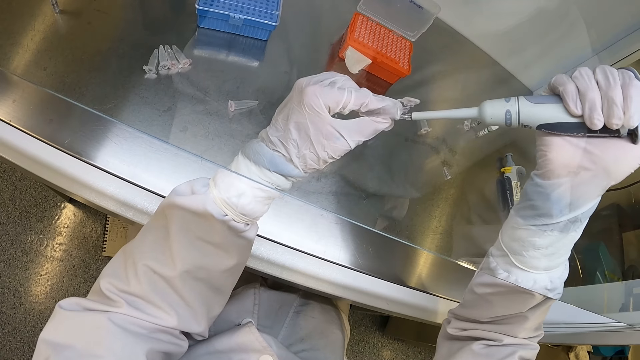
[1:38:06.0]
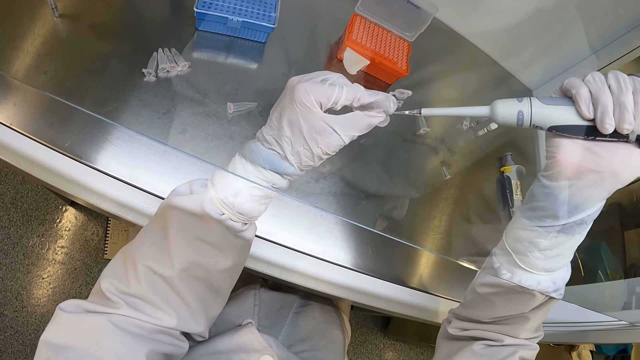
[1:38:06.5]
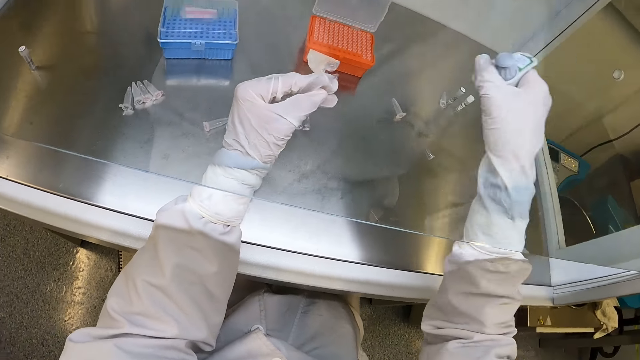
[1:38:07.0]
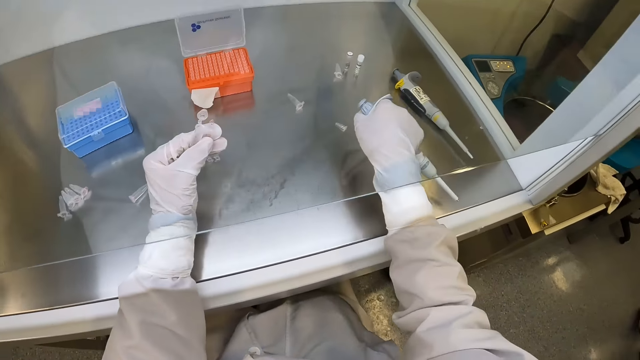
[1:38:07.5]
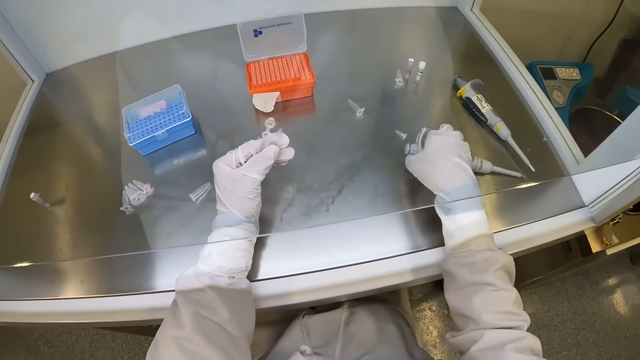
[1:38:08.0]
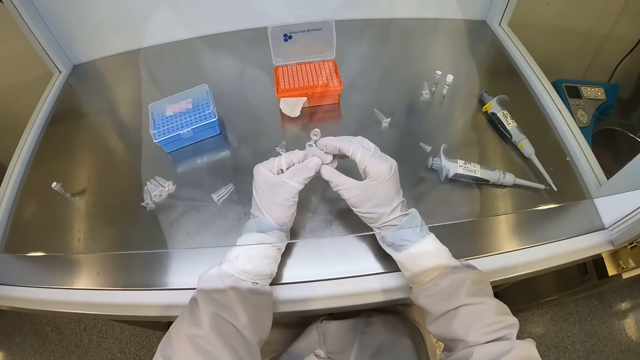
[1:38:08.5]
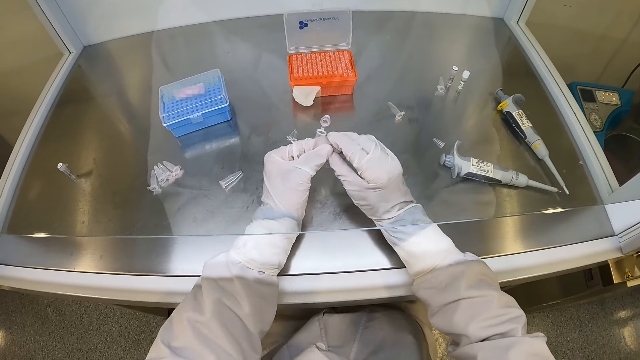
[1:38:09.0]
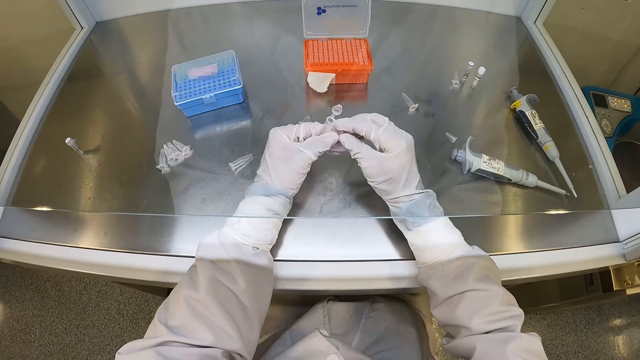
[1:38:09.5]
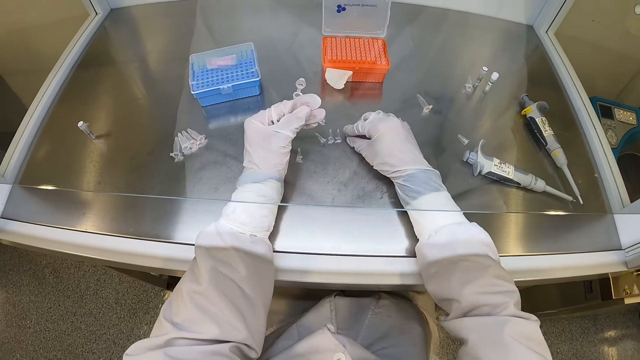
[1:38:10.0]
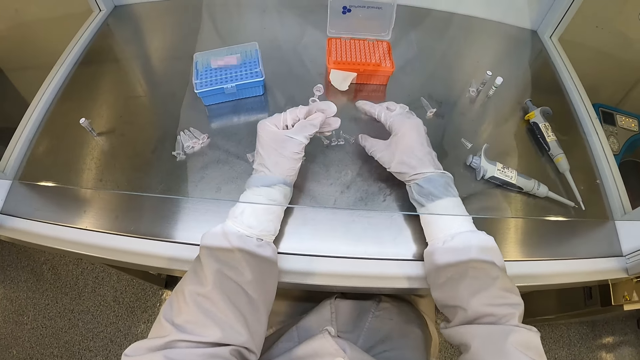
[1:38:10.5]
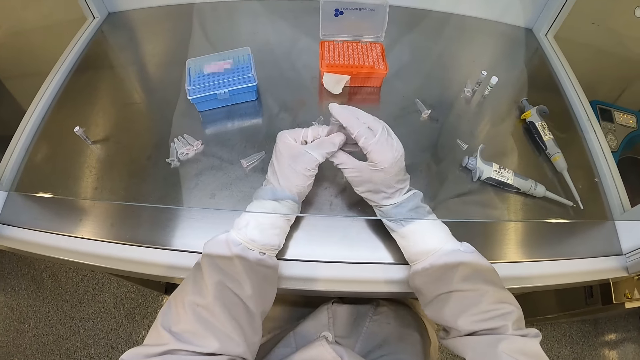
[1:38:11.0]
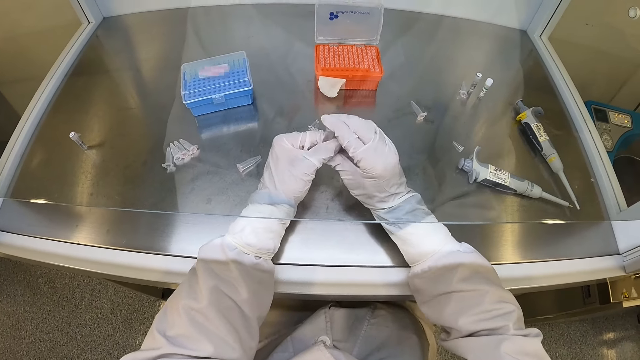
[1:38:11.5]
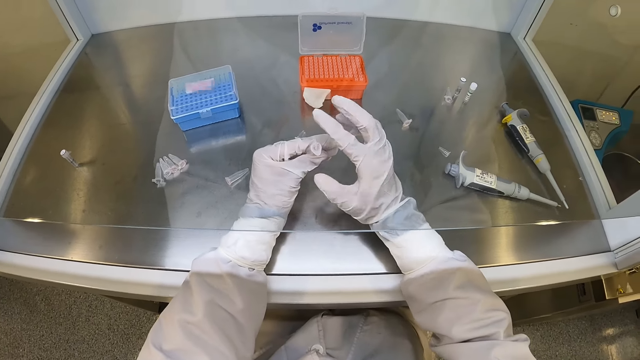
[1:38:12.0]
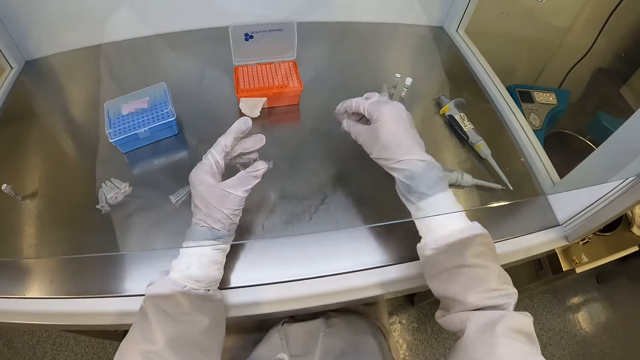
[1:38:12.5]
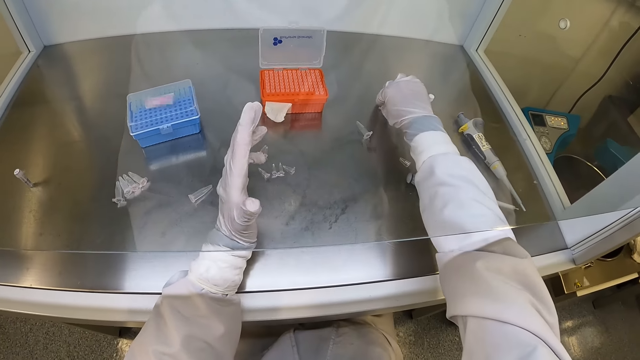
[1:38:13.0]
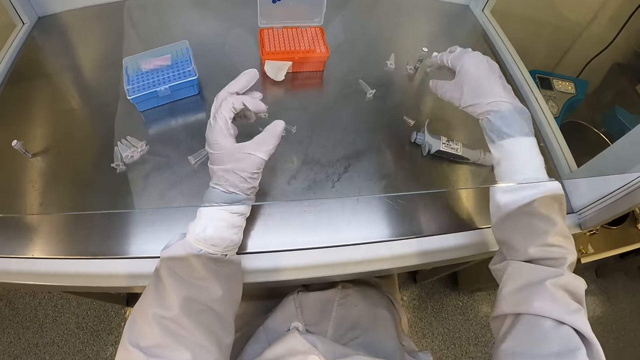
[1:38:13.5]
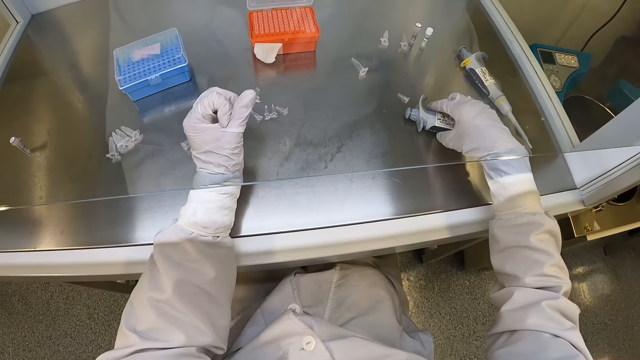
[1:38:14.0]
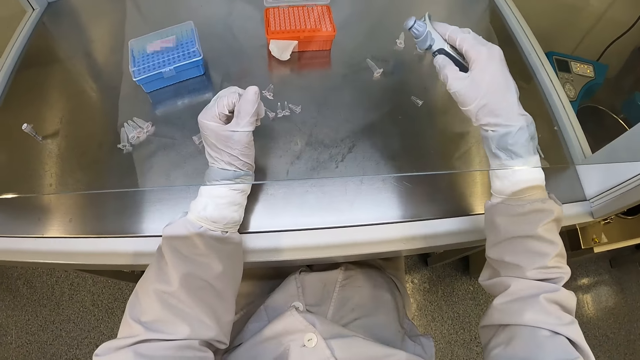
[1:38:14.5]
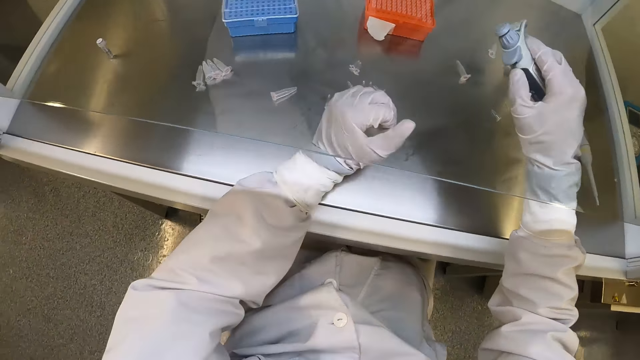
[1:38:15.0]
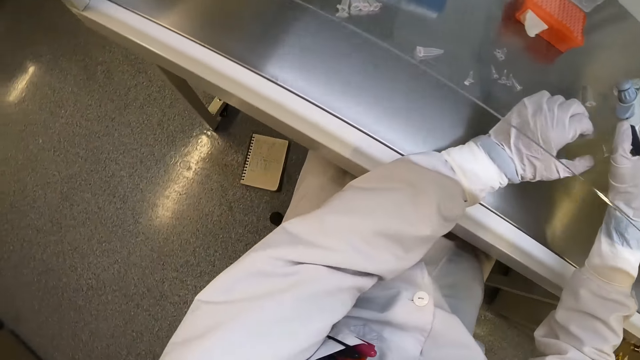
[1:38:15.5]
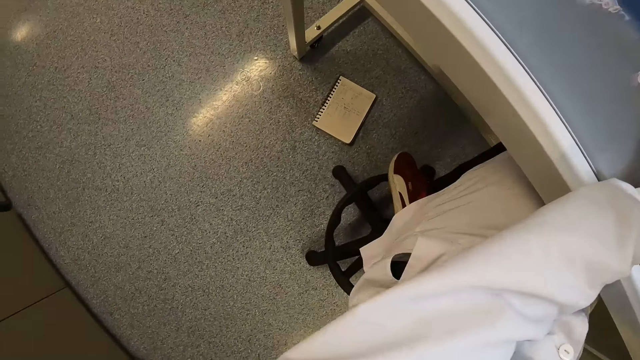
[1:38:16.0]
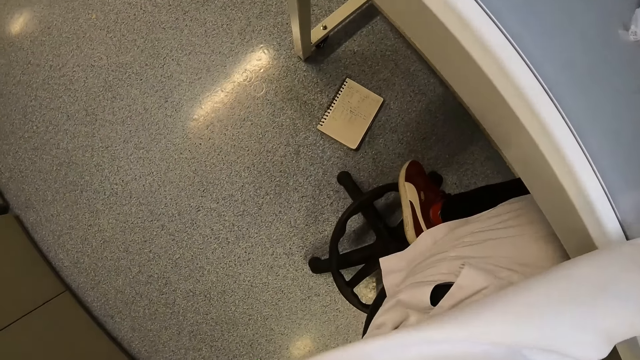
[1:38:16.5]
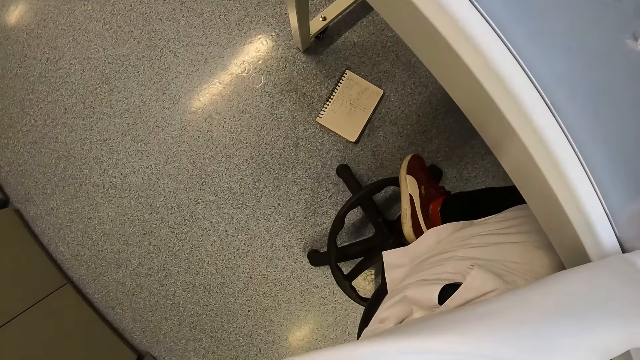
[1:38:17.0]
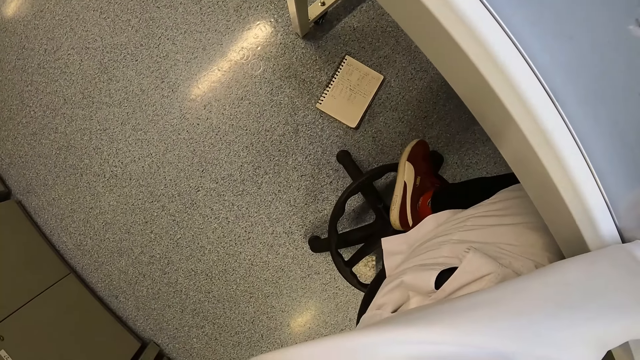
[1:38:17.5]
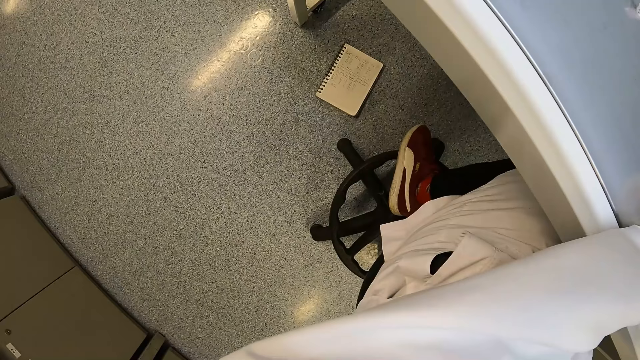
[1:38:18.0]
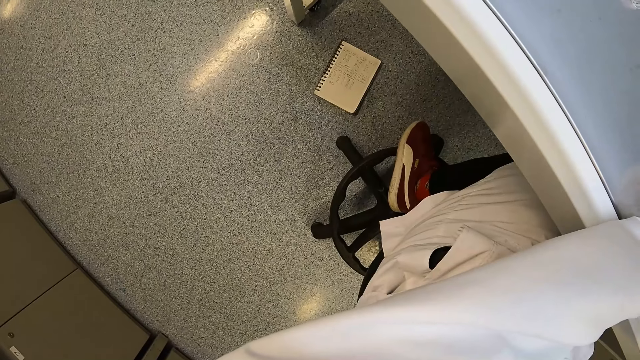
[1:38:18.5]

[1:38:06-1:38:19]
The camera wearer ejects the tip of the micropipette from the micropipette in his right hand. He drops the micropipette on the lab workbench with his right hand. He closes the centrifuge tube in his left hand with his right hand. He picks the centrifuge tube from his left hand with his right hand. He drops the centrifuge tube on the lab workbench with his right hand. He closes the centrifuge tube in his left hand with his right hand. He picks the centrifuge tube from his left hand with his right hand. He drops the centrifuge tube on the lab workbench with his right hand. He picks the micropipette from the lab workbench with his right hand. He looks down.

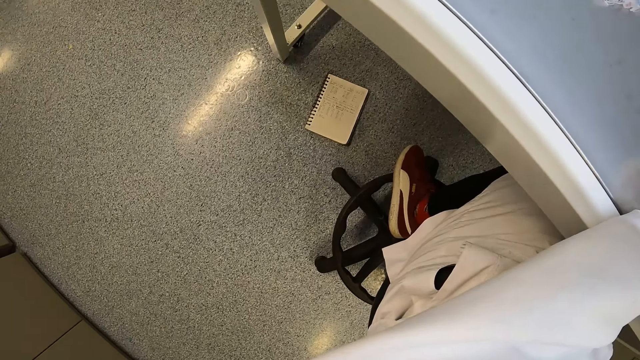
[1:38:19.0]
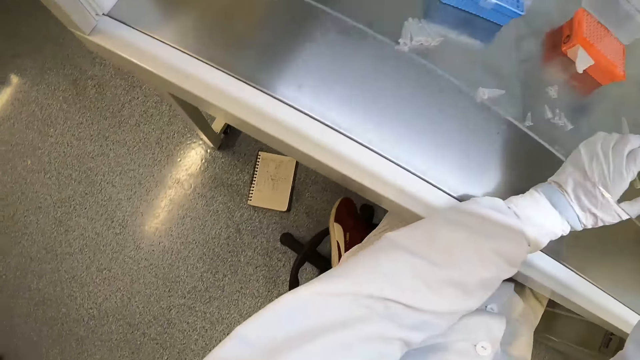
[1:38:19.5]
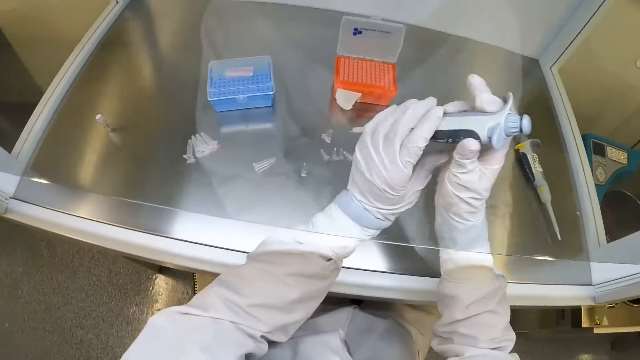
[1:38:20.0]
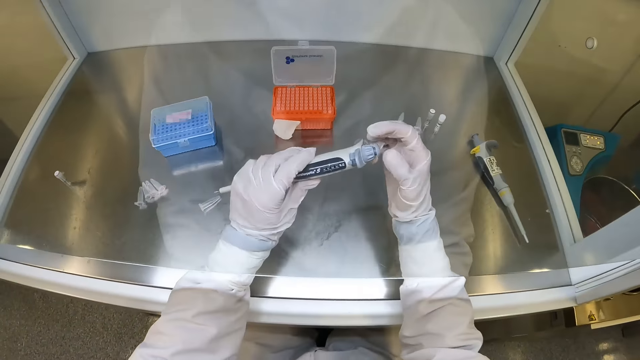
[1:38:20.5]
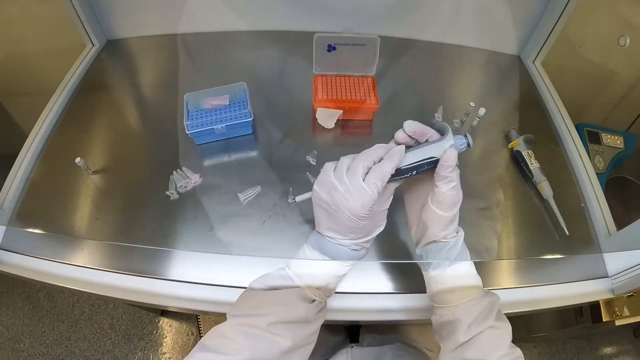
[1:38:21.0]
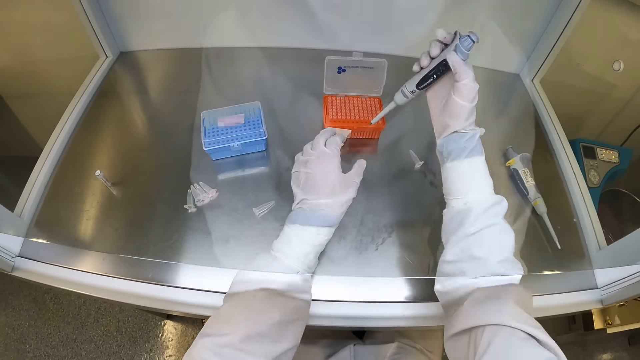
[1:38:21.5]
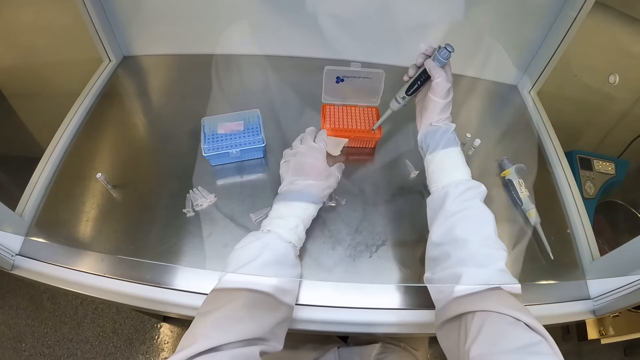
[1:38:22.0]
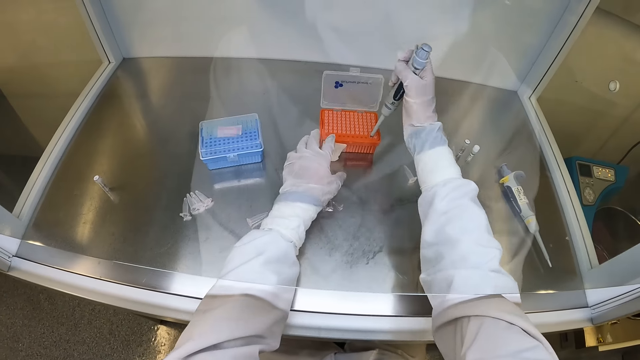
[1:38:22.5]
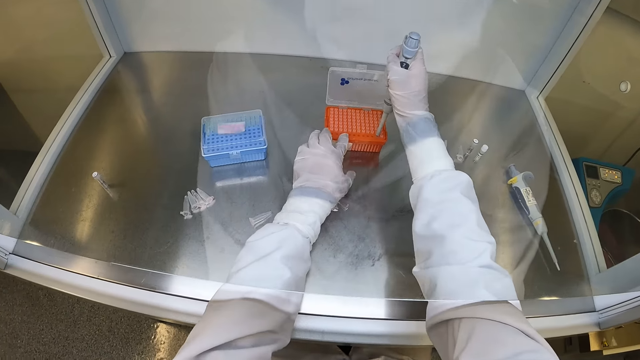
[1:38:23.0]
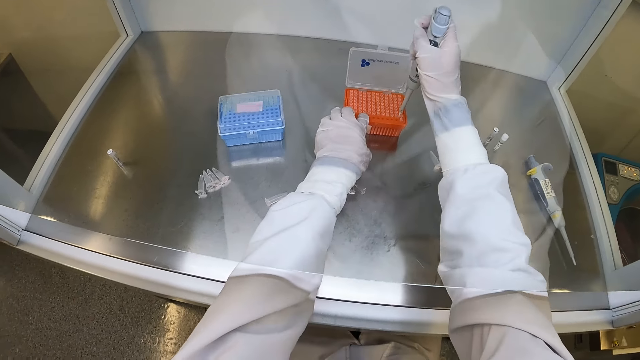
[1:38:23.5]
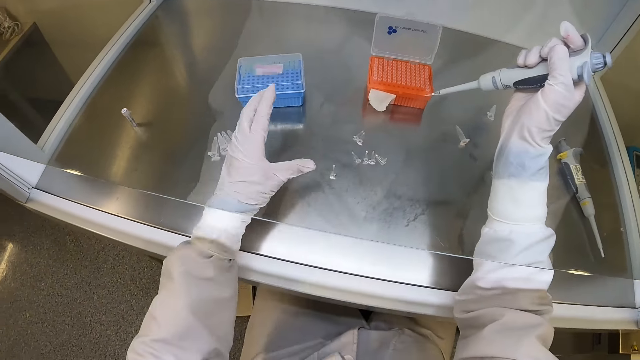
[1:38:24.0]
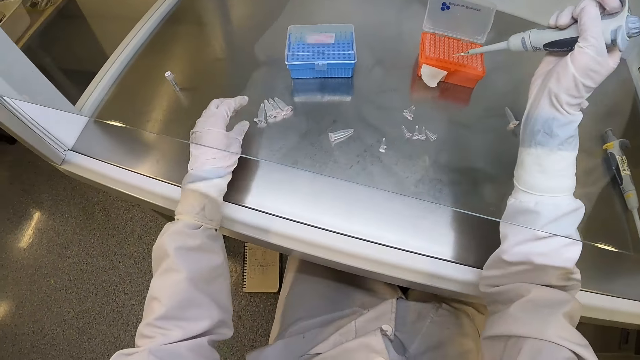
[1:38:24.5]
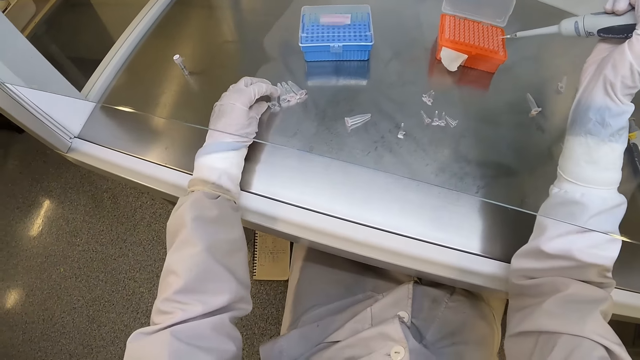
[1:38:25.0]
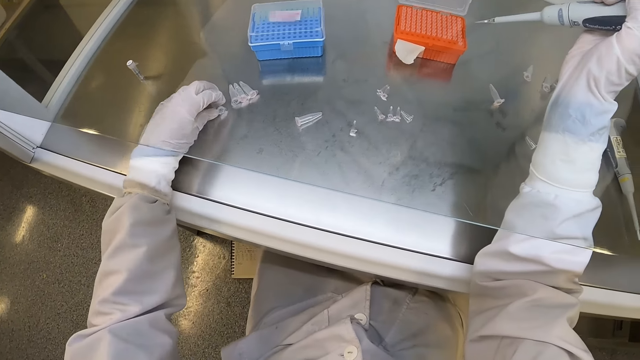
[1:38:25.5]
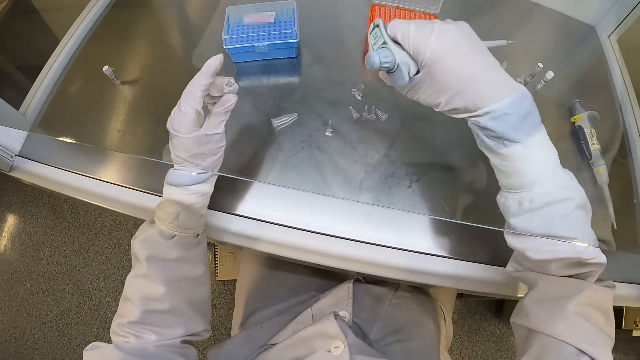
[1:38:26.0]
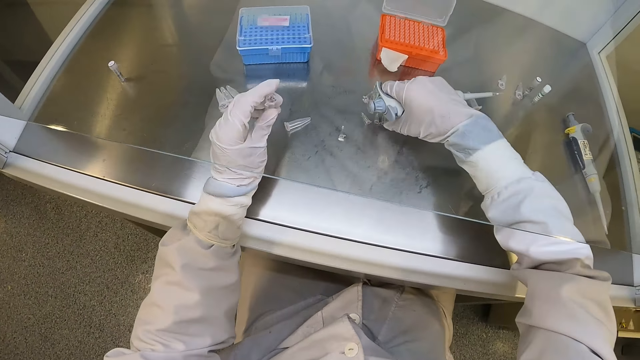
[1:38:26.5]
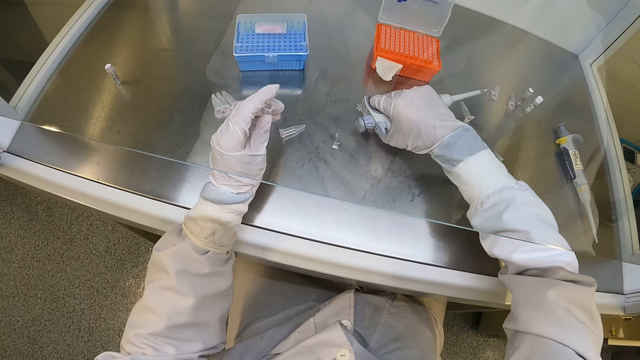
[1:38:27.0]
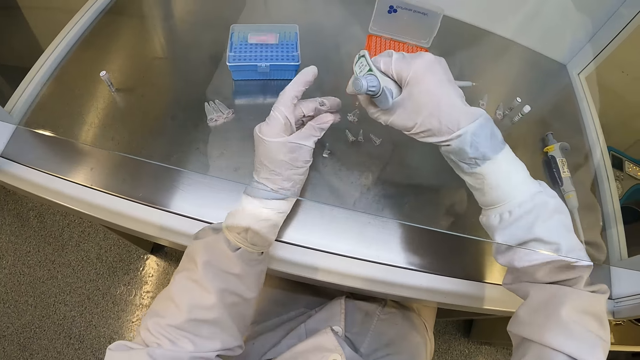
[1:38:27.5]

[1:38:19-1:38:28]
The camera wearer passes the micropipette to his left hand with his right hand. He touches the plunger of the micropipette with his right hand. He passes the micropipette to his right hand with his left hand. He scoops the sample. He picks a micropipette tip from the box of micropipette tips with the micropipette in his right hand. He holds the box of micropipette tips with his left hand. He picks a centrifuge tube from the lab workbench with his left hand. He picks a centrifuge tube from the lab workbench with his right hand.
